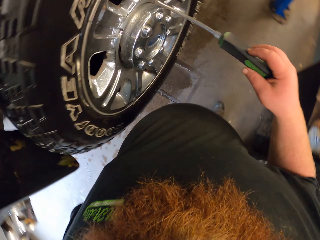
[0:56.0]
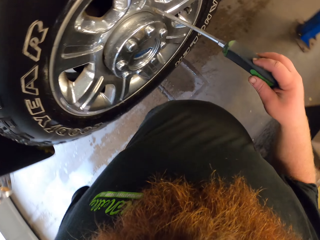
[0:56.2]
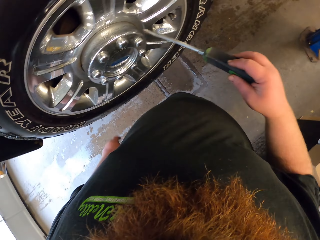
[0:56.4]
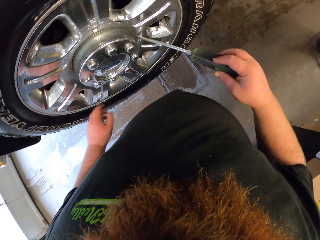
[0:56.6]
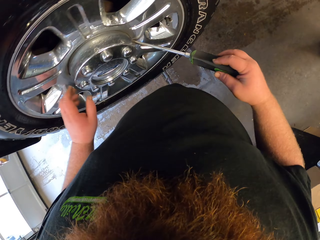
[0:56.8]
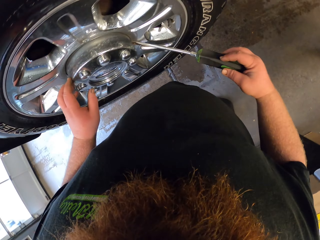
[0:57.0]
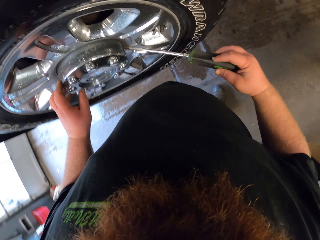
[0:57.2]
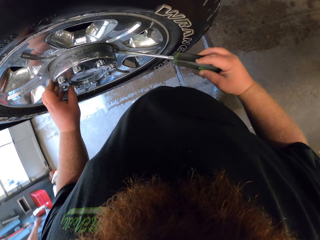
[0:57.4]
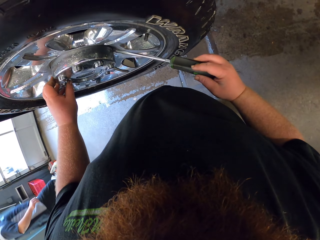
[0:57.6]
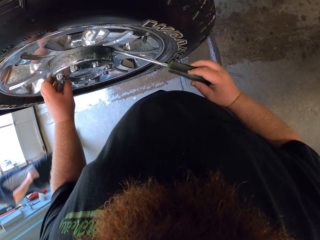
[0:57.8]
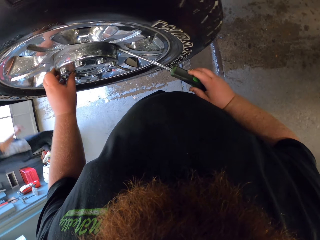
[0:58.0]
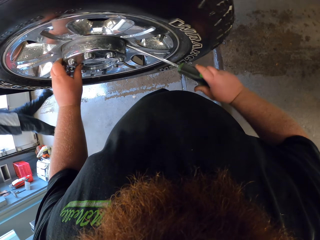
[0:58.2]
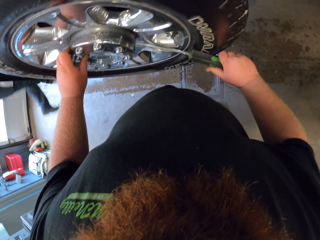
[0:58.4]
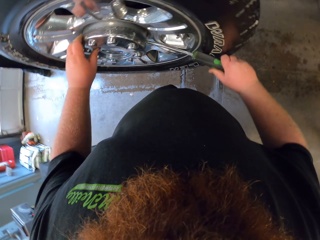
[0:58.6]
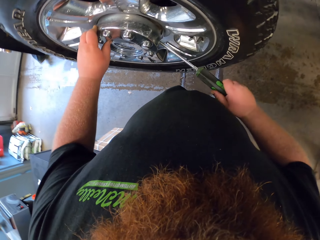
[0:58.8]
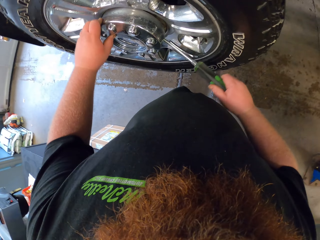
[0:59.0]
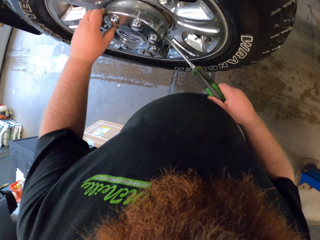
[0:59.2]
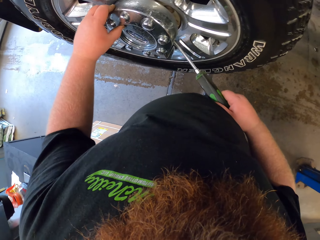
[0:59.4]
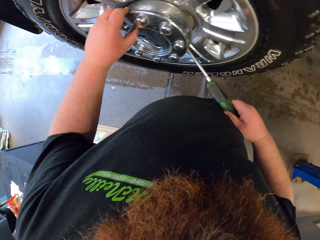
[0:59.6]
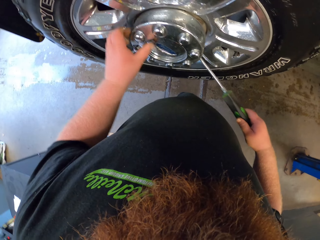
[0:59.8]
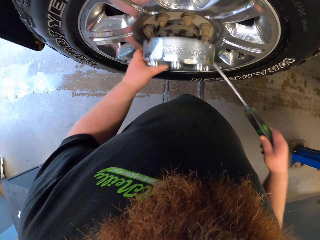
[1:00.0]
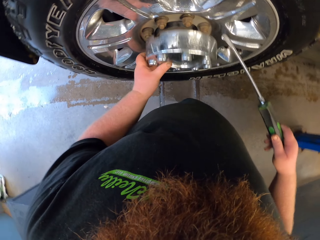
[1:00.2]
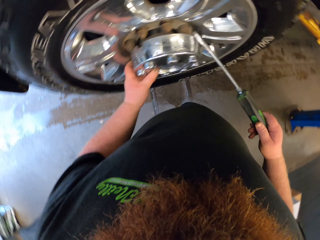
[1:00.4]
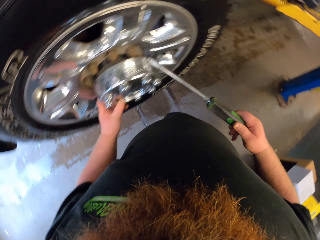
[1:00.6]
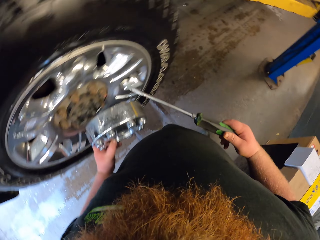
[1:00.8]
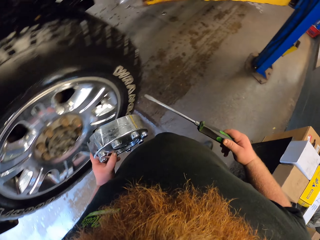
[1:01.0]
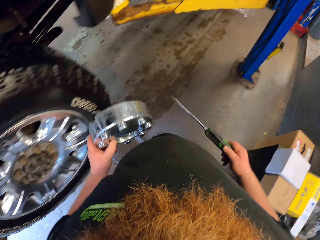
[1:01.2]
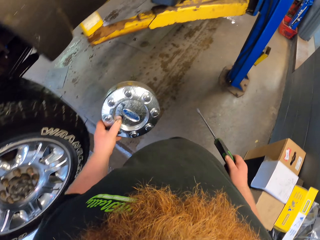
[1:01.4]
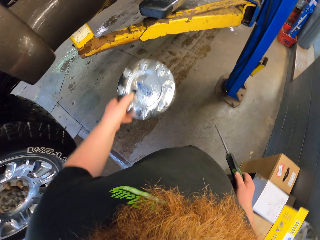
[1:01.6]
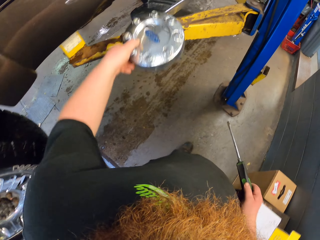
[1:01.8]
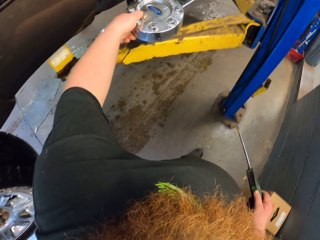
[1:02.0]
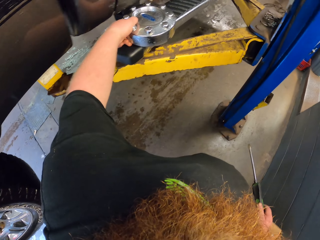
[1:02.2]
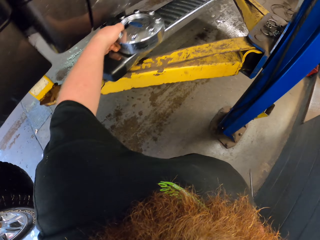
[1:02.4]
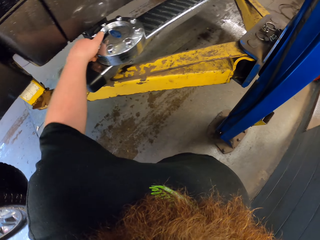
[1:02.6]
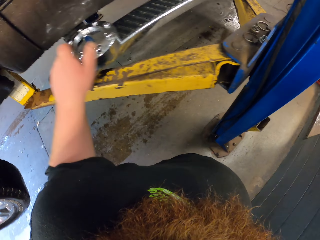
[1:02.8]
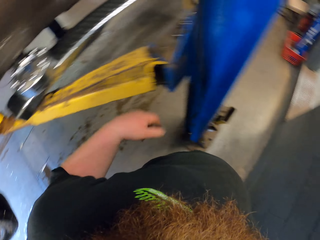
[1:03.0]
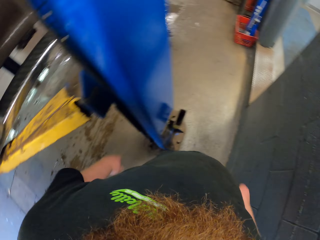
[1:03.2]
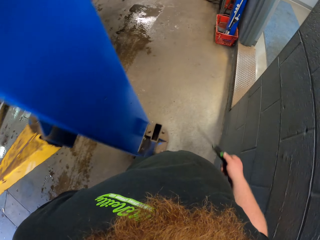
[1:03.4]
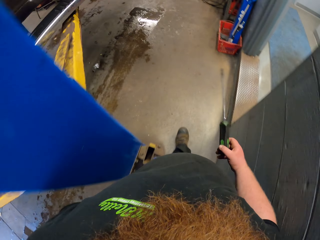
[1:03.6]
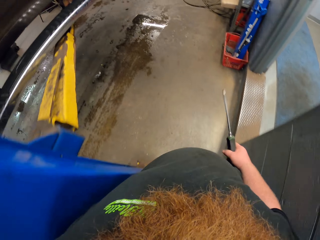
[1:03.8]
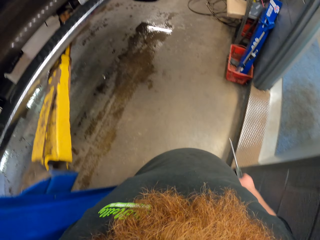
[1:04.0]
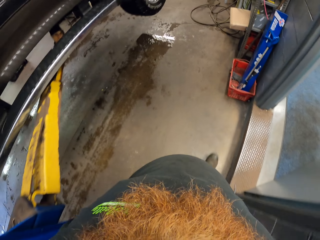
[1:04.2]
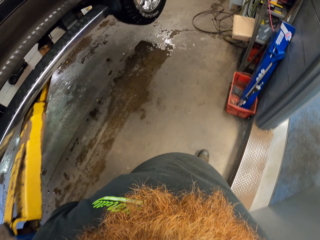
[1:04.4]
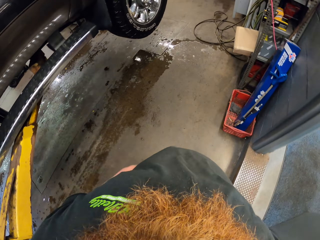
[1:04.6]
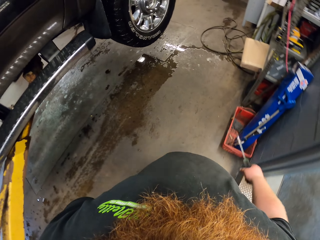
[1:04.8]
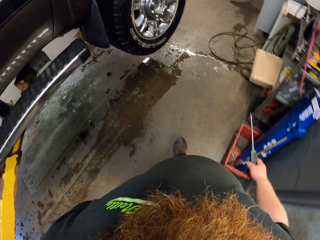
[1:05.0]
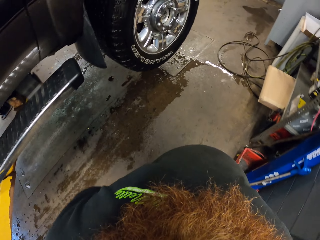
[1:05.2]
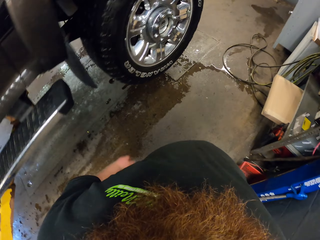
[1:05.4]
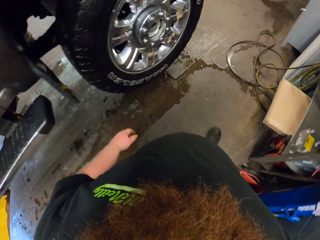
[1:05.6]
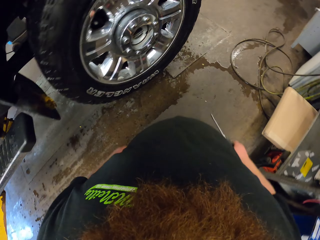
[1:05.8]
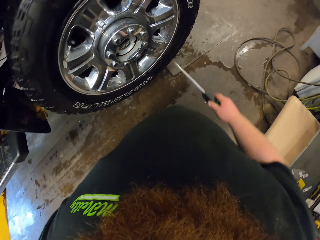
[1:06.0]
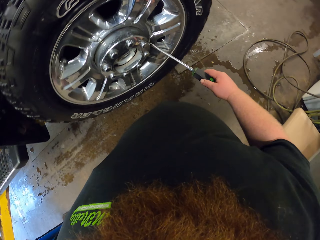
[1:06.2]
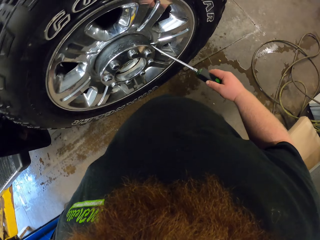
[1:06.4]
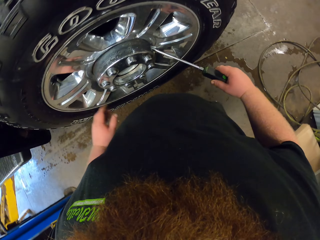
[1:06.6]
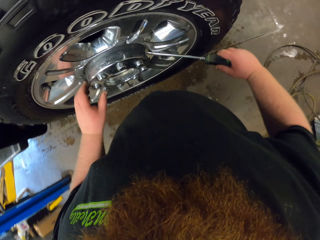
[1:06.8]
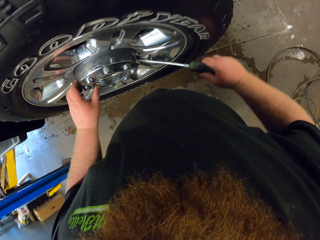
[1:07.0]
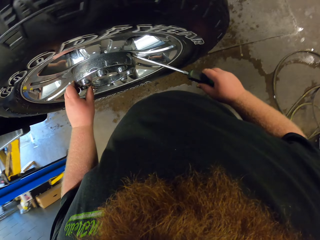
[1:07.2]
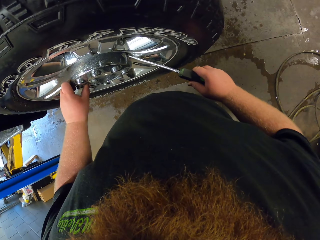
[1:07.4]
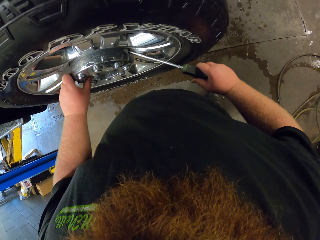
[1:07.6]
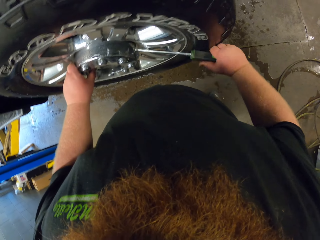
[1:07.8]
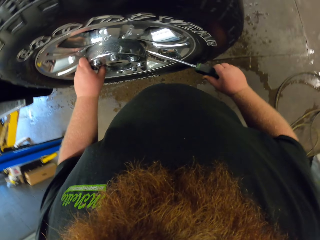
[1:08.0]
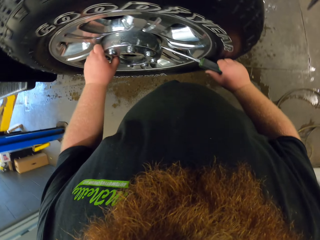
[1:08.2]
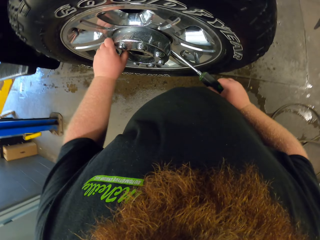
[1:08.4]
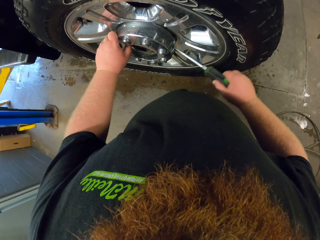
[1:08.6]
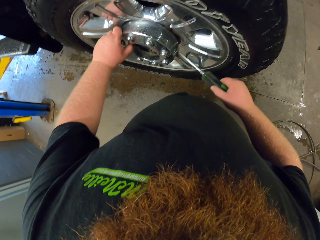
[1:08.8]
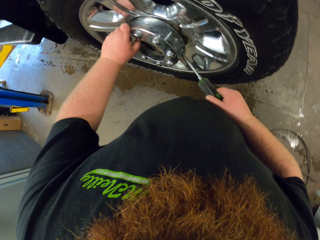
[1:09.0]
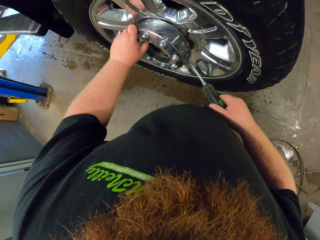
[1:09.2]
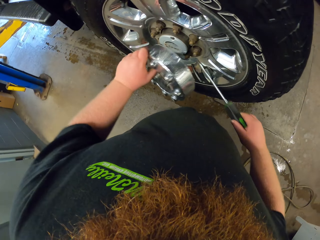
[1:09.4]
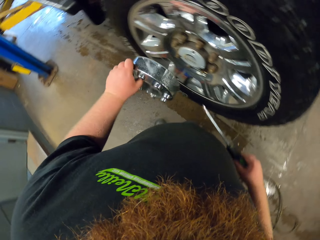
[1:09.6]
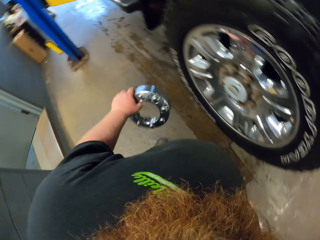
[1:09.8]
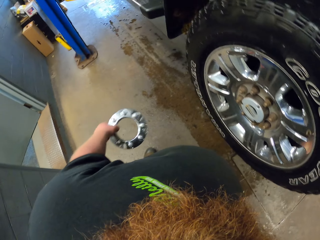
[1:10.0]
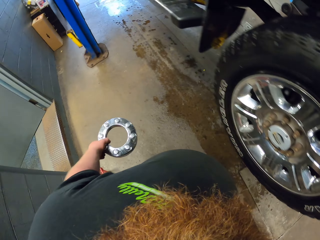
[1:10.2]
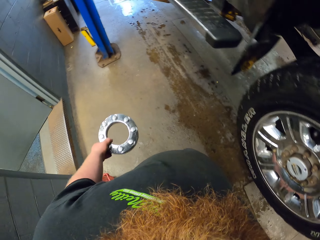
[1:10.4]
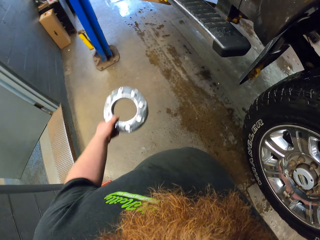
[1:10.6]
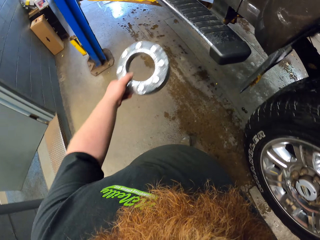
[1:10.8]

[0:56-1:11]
The camera wearer removes the wheel cover with the screwdriver. They put the wheel cover on the car. They walk around the garage. They remove the wheel cover with the screwdriver.

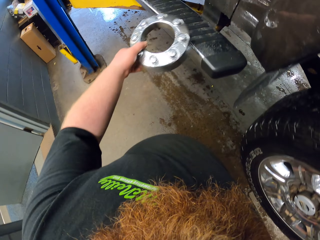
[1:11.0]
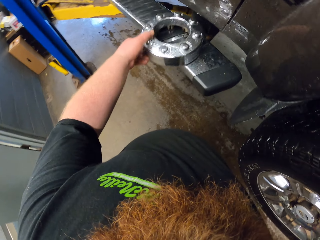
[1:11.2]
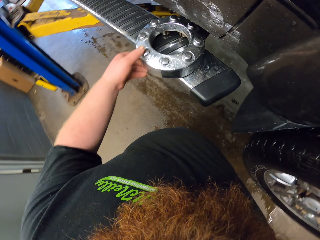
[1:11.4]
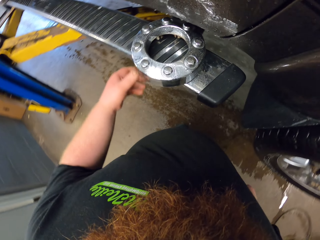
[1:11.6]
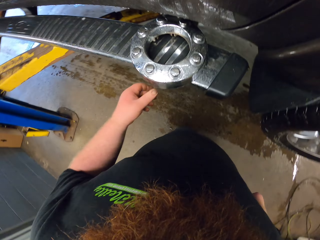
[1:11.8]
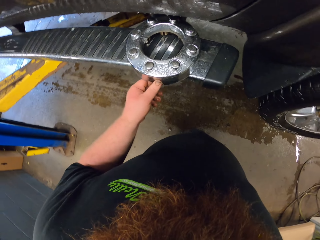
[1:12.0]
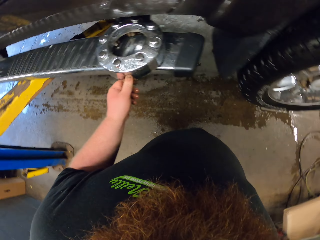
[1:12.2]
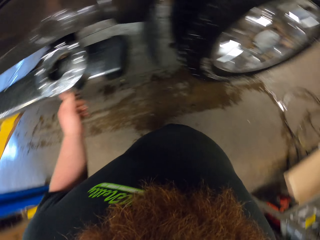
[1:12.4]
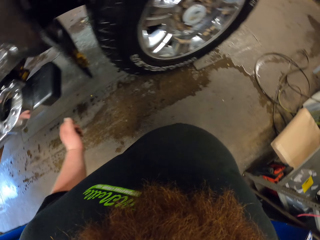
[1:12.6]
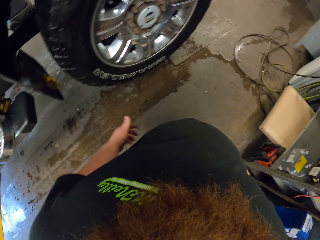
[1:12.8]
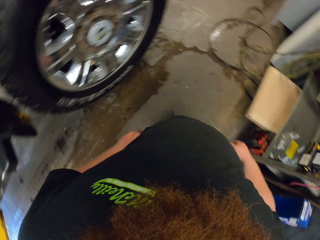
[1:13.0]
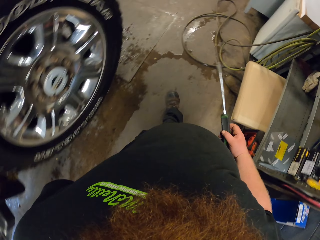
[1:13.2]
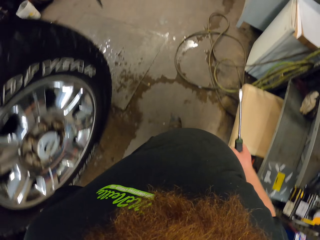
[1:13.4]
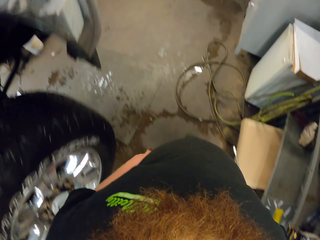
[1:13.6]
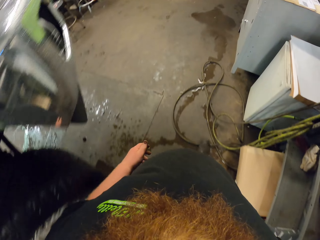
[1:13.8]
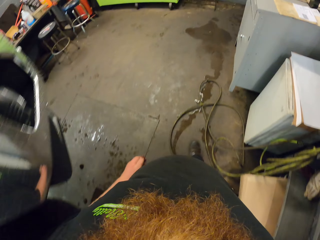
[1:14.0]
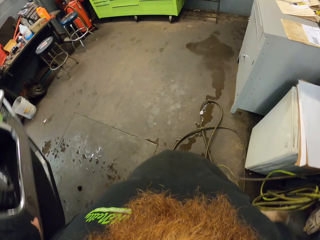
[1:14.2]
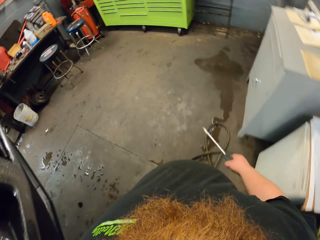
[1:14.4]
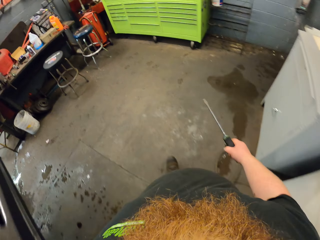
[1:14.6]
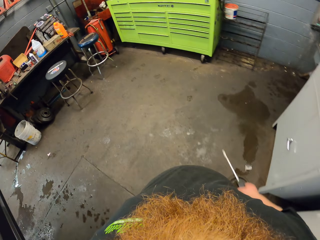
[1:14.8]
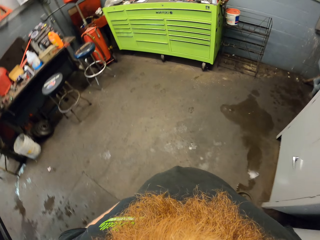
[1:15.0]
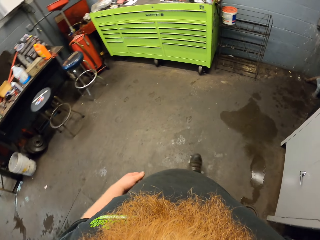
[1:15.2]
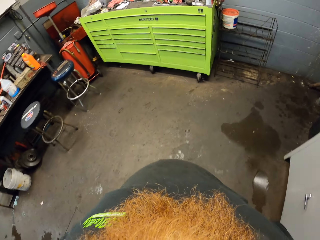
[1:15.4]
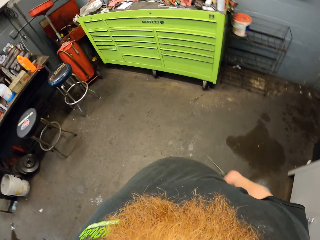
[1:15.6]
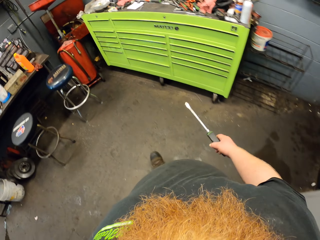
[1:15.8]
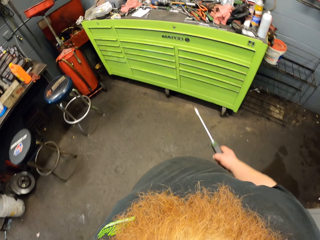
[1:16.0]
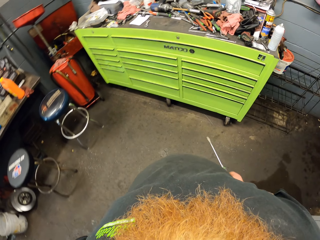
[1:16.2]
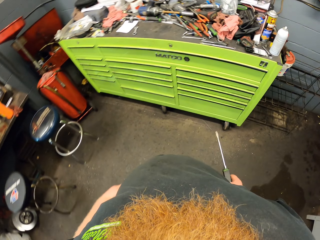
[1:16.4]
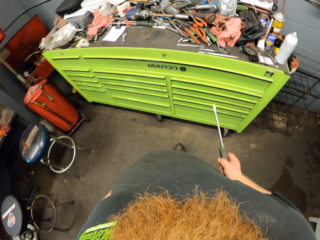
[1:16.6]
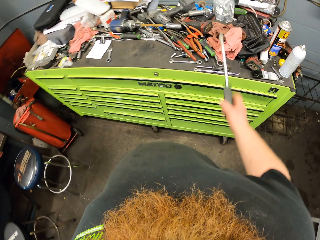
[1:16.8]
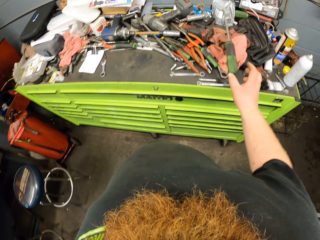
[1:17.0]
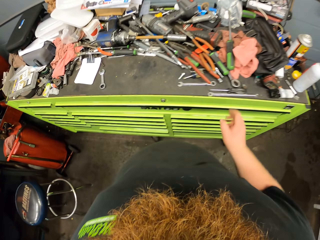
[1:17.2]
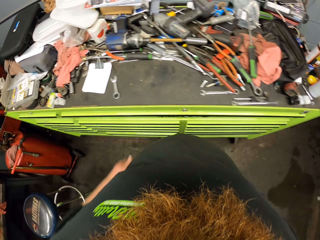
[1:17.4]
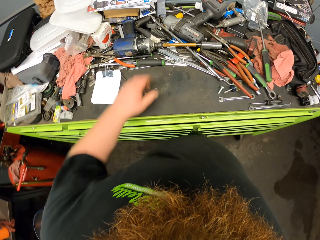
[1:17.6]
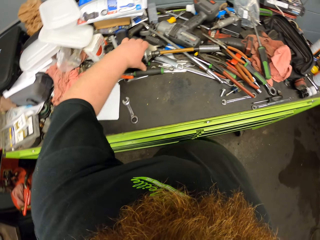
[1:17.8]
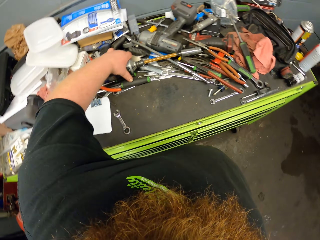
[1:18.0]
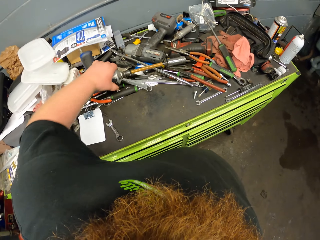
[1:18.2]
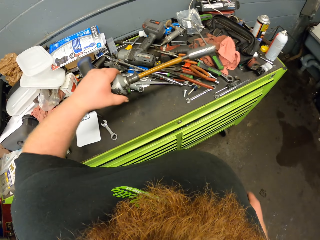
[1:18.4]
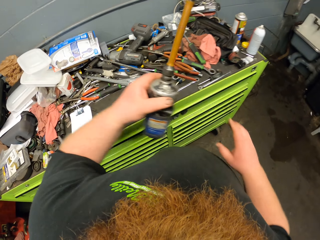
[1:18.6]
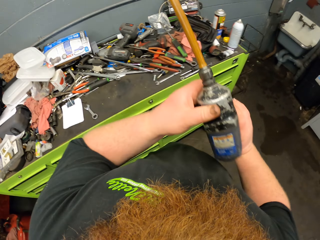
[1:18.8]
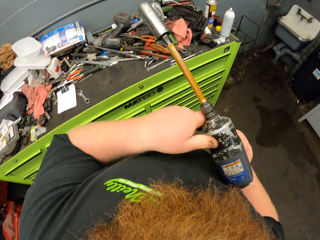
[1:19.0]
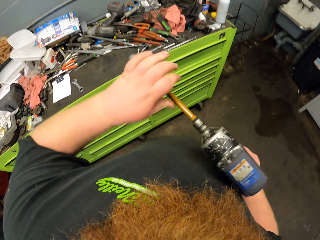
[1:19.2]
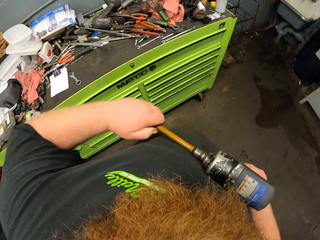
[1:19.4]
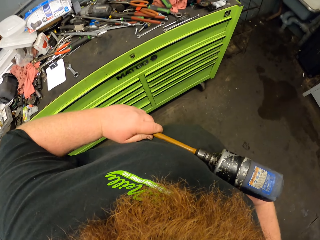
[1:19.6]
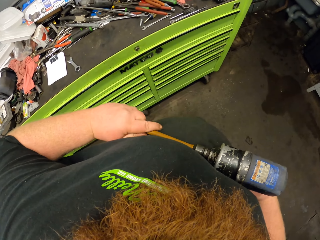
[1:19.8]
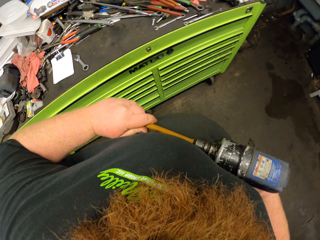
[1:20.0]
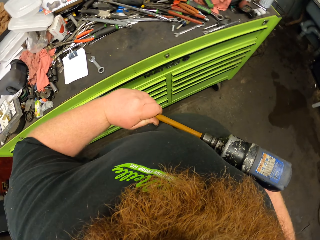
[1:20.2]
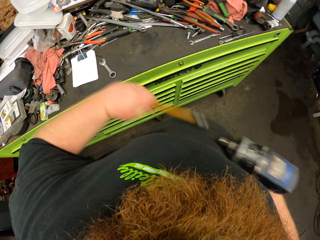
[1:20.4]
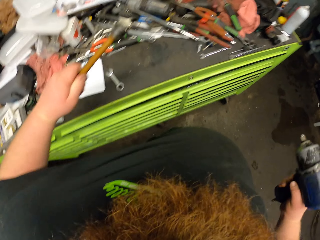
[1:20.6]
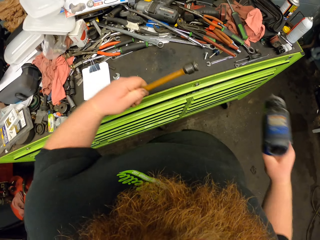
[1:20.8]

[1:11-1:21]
The camera wearer puts the wheel cover on the car. They walk around the garage. They throw the screwdriver on the table. They pick up the nail gun or drill from the table. They remove a pipe from the drill machine.
